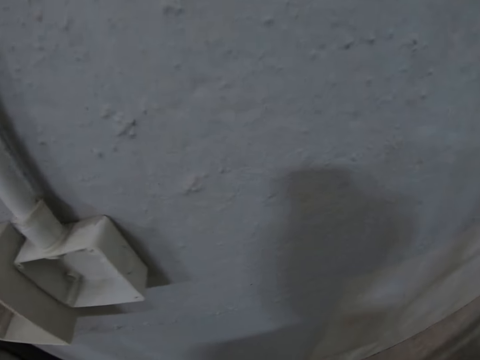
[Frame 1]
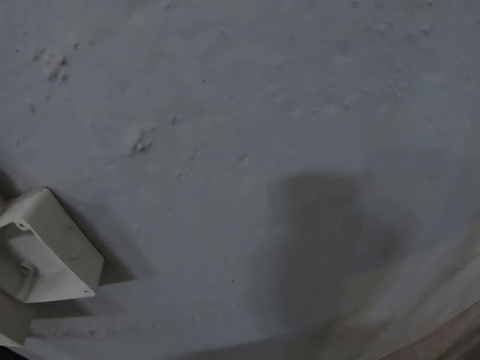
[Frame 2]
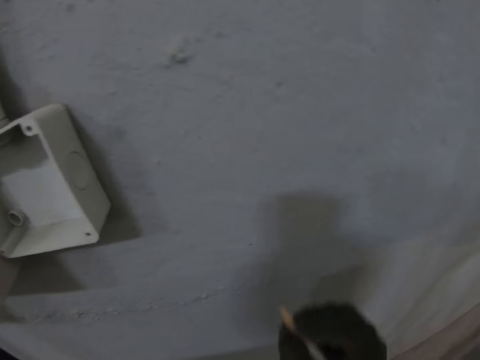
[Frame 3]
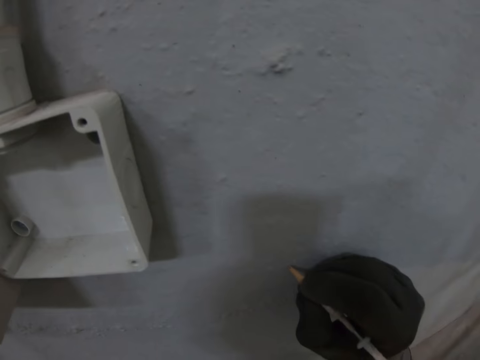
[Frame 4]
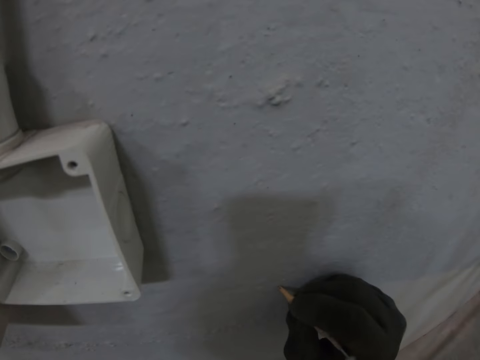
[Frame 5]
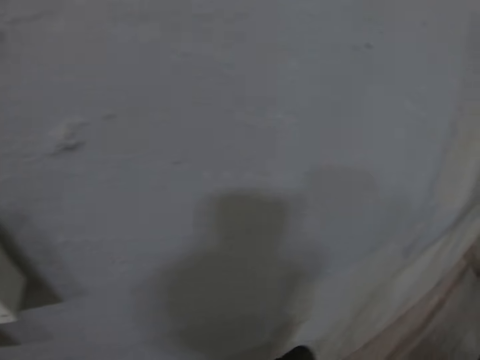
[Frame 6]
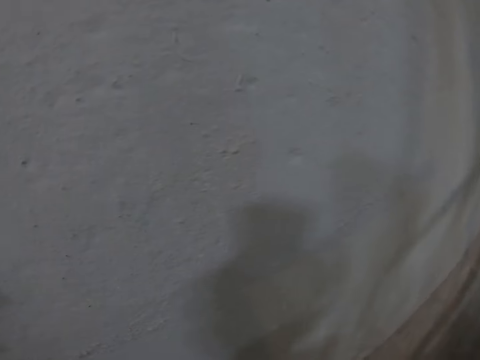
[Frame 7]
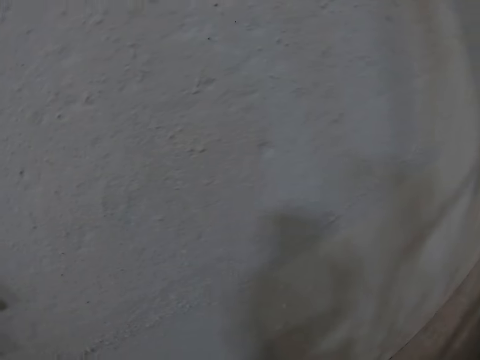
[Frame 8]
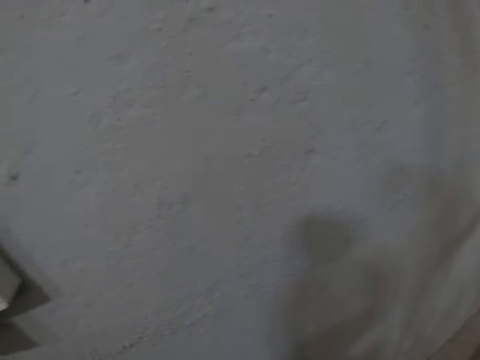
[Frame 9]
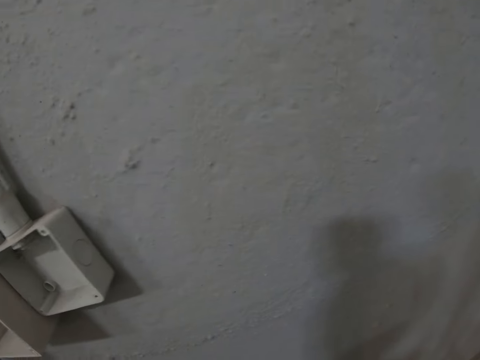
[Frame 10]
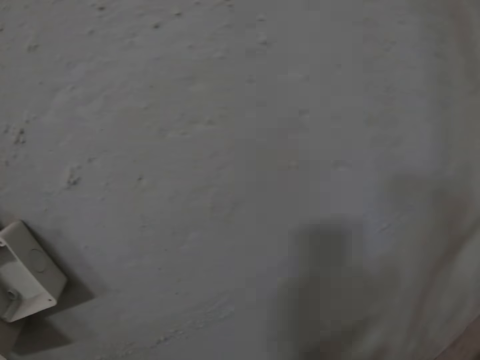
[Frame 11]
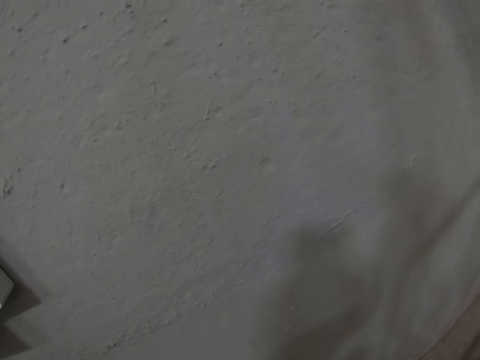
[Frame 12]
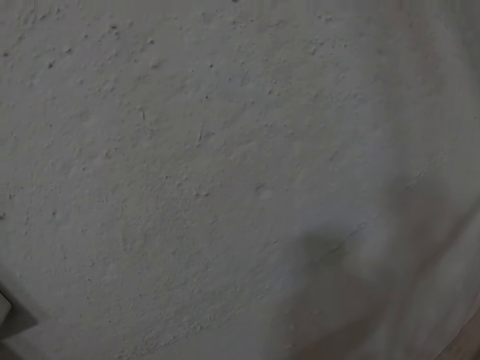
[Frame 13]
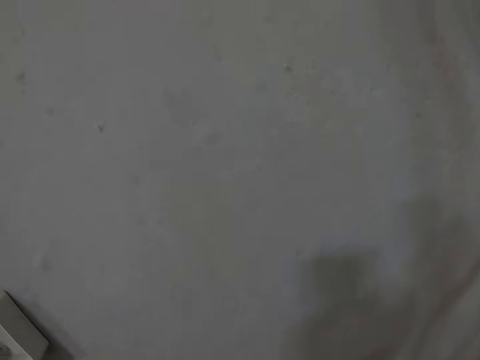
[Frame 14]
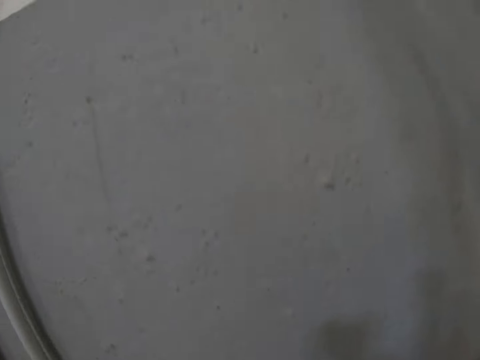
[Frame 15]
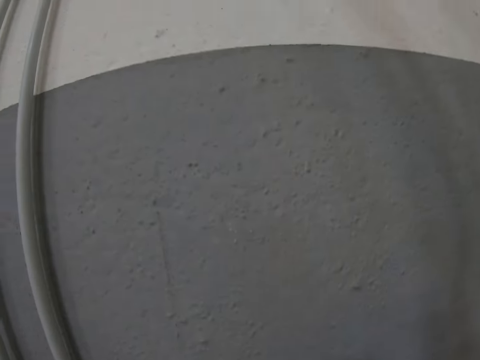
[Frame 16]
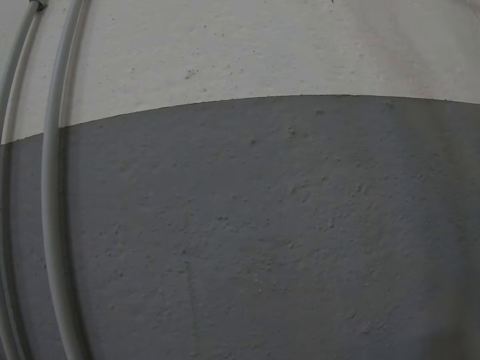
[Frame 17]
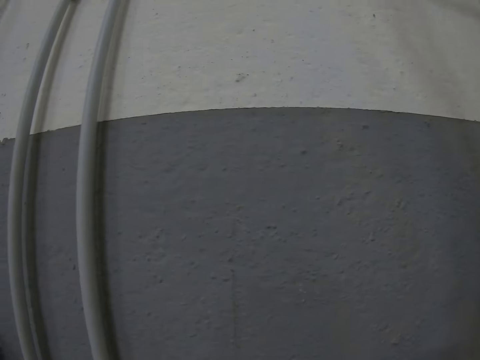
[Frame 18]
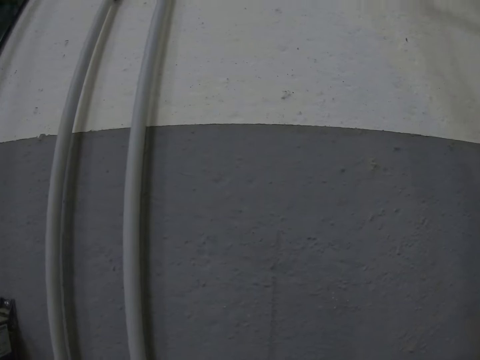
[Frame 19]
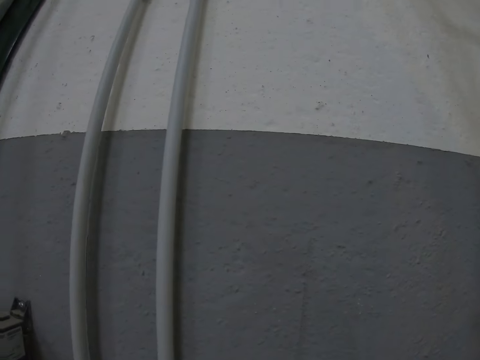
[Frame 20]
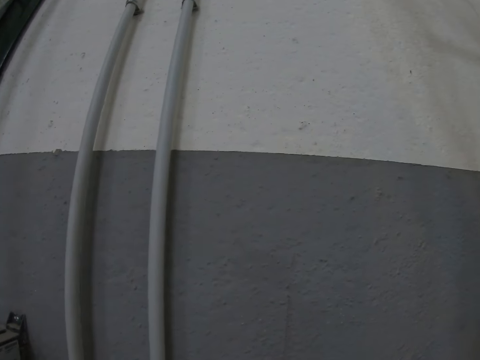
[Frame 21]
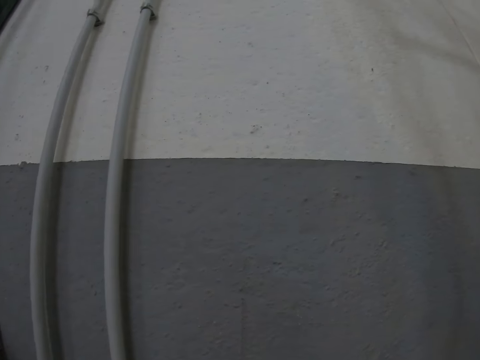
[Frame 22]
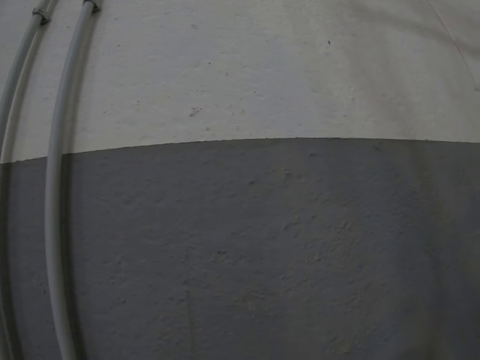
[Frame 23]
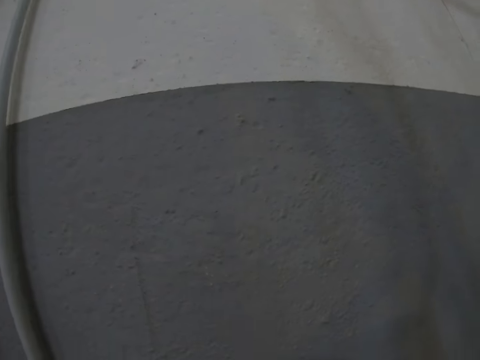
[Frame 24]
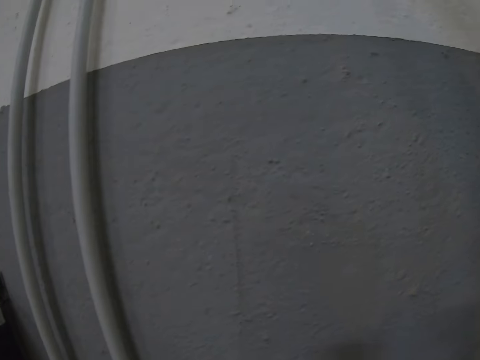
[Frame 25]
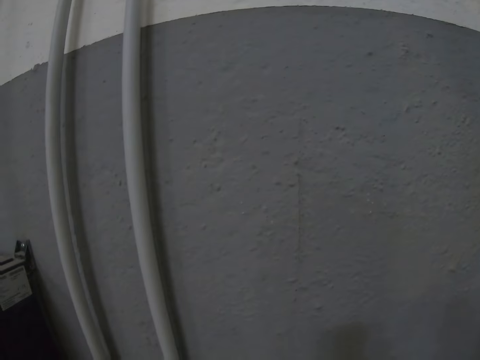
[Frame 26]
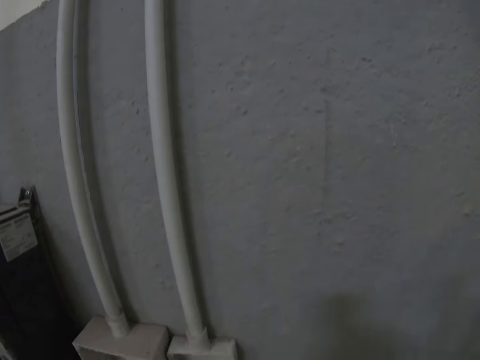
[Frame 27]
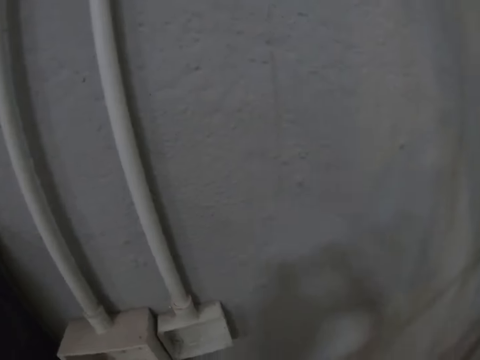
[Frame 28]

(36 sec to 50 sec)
The camera wearer looks at the wall. They mark on the wall. They look up the wall.
